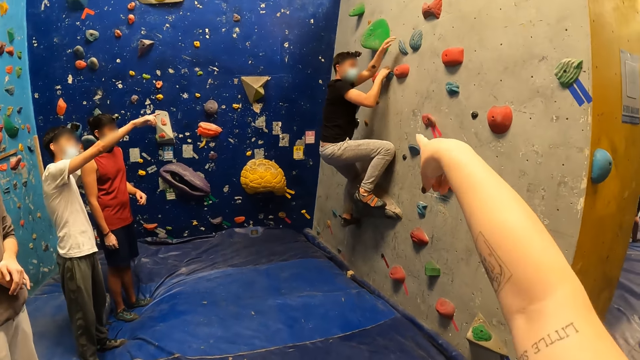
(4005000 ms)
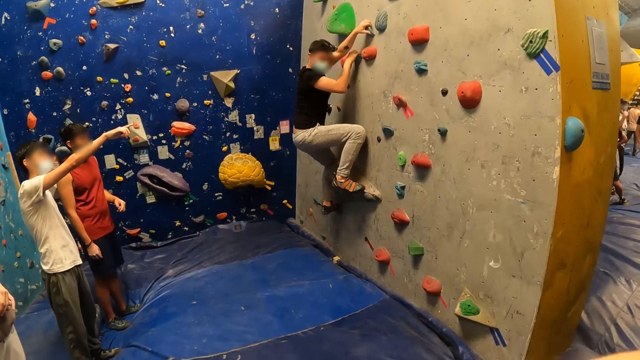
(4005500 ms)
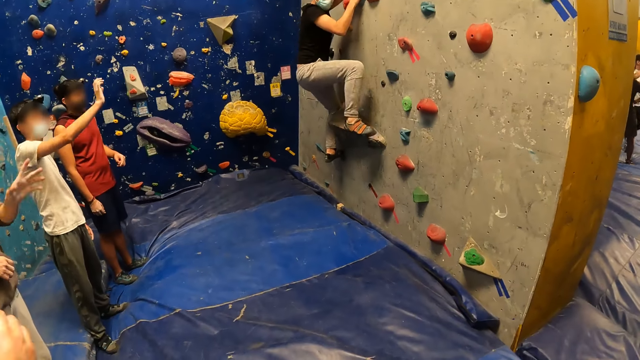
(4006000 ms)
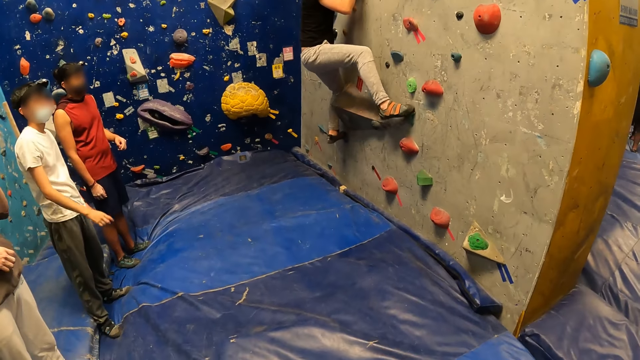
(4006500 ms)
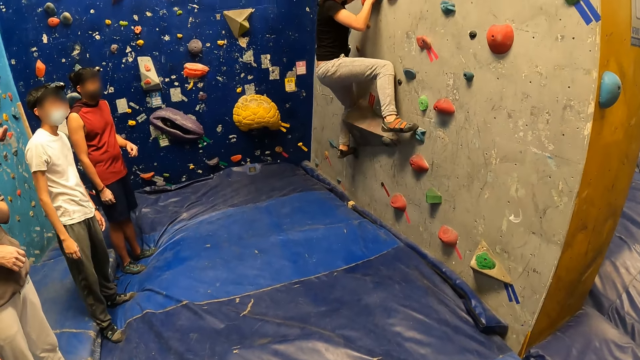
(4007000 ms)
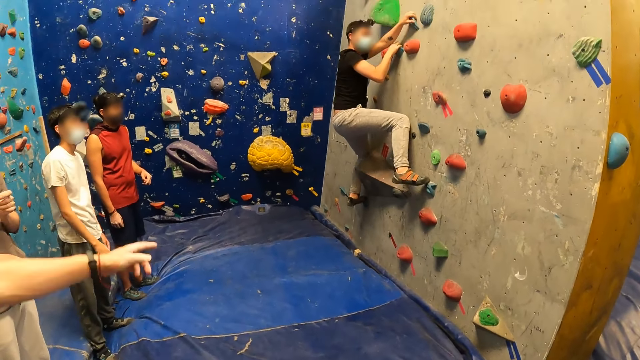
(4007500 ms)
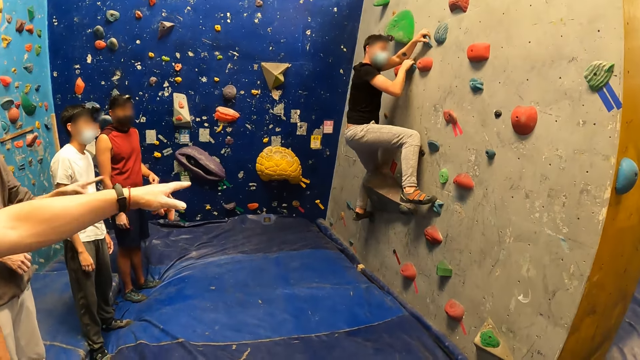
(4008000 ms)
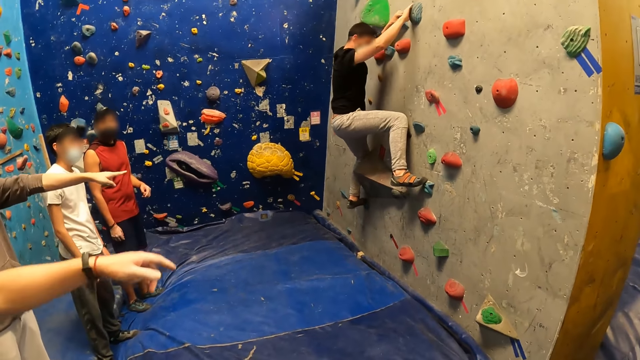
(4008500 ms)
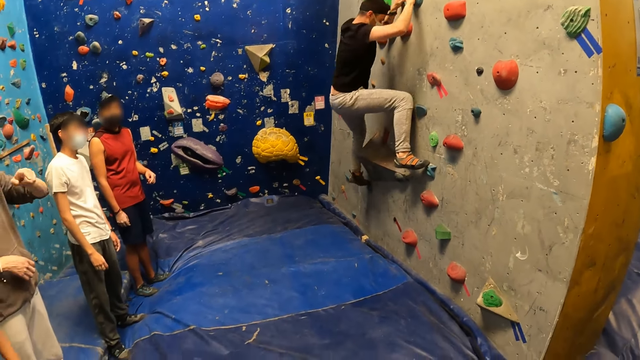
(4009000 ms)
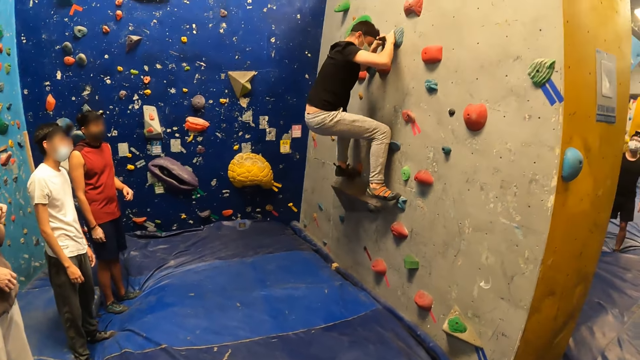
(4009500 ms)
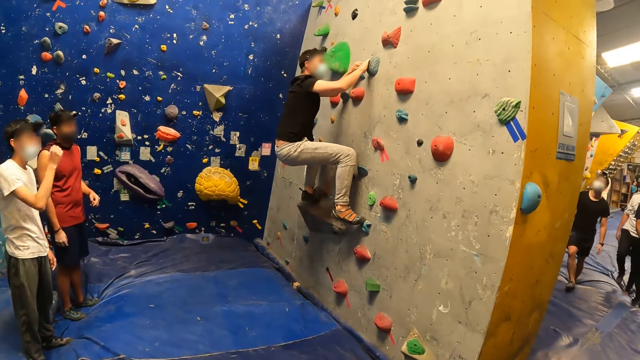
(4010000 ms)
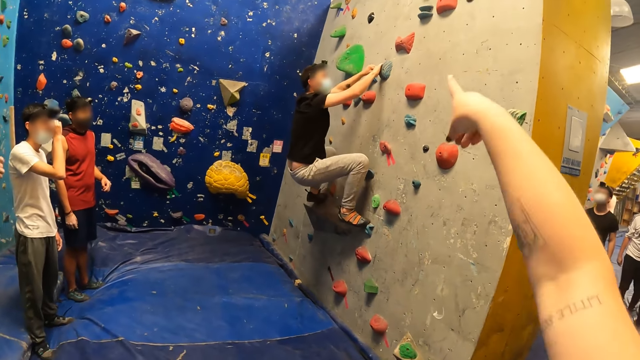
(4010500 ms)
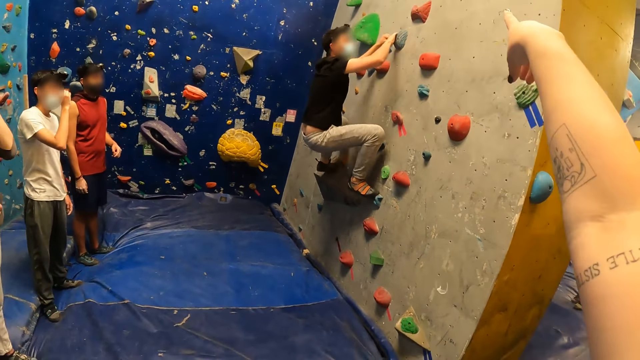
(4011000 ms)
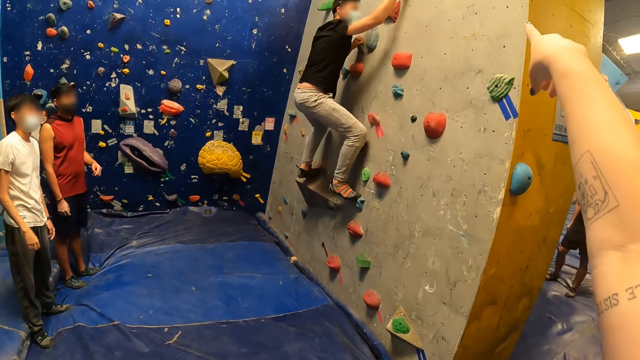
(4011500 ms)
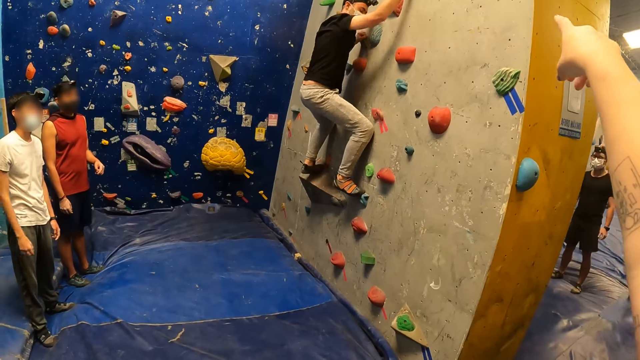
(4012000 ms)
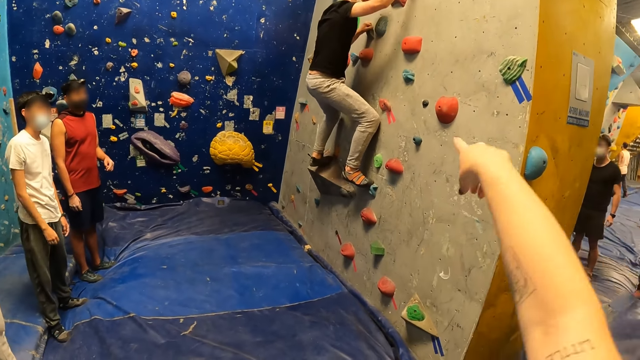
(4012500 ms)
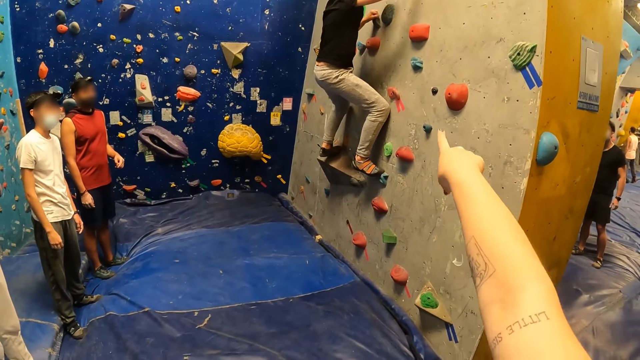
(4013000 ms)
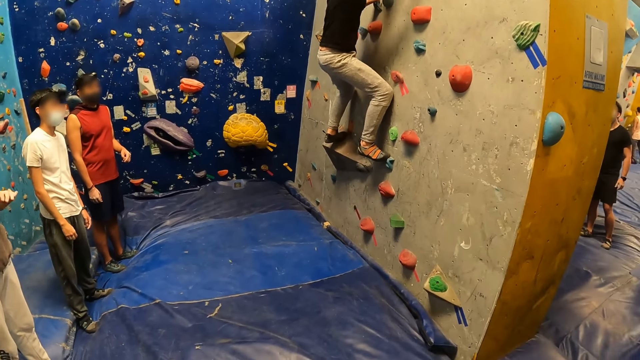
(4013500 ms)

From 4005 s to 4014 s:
The man holds the climbing grip on the wall with his left hand, removes his right leg from the foothold on the wall, and places his right leg on the foothold on the wall. A person interacts with the other person. The man holds the climbing grip on the wall with his right hand, removes his left leg from the foothold on the wall, places his left leg on the foothold on the wall, and removes his right hand from the climbing grip on the wall. Another man holds a climbing grip on the wall with his right hand.

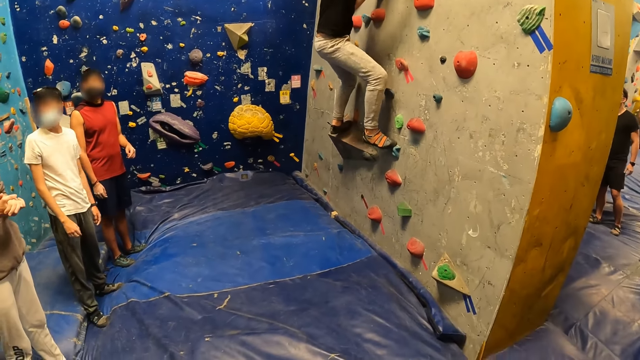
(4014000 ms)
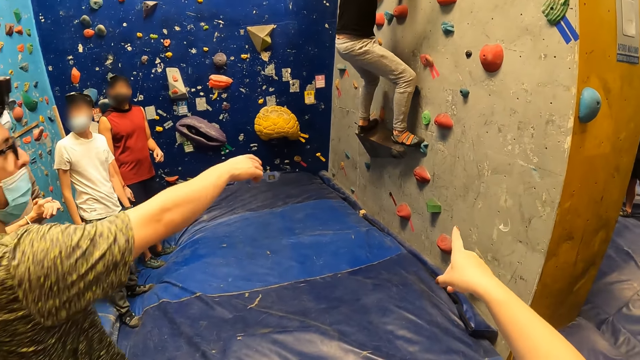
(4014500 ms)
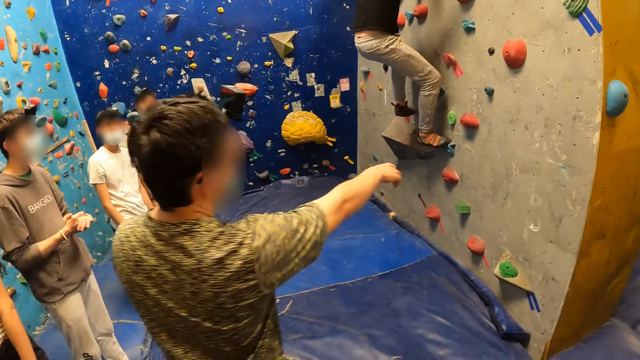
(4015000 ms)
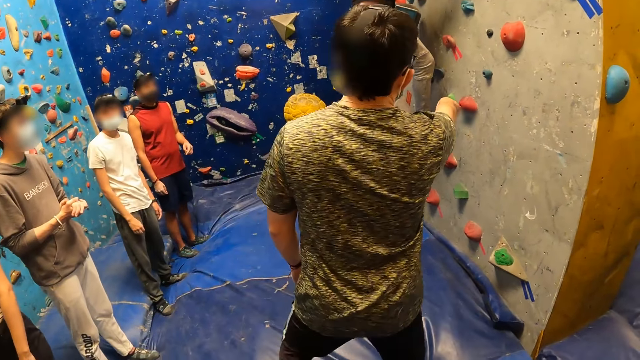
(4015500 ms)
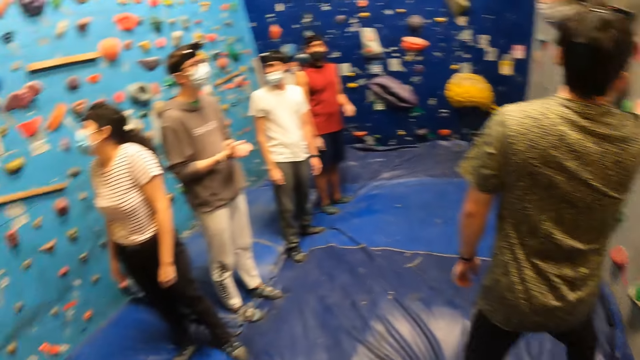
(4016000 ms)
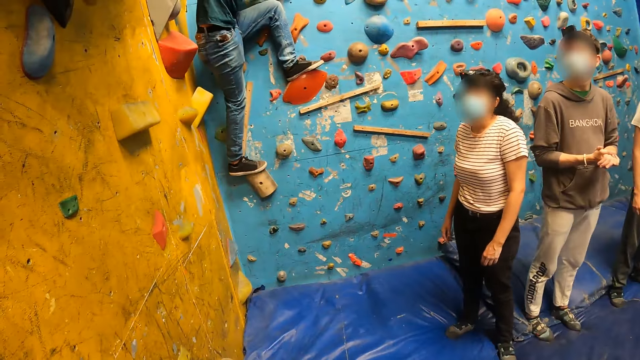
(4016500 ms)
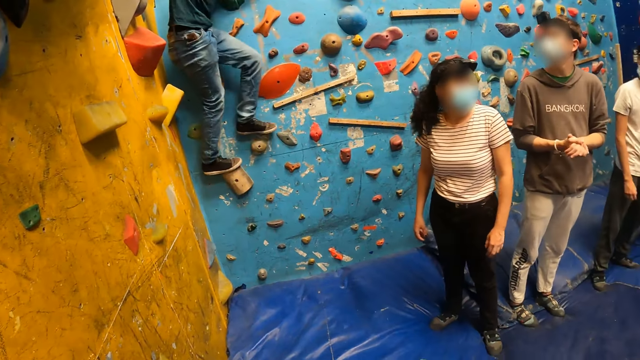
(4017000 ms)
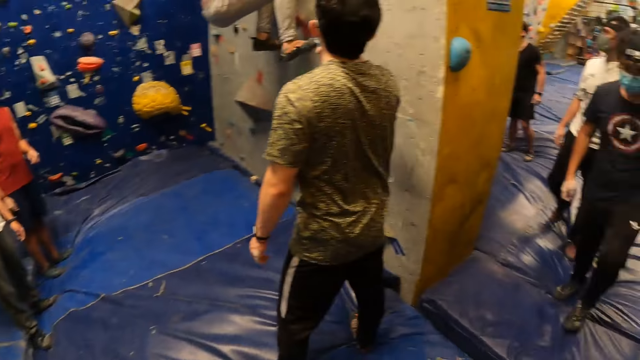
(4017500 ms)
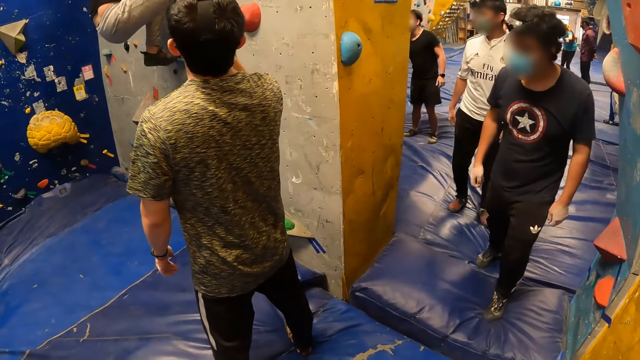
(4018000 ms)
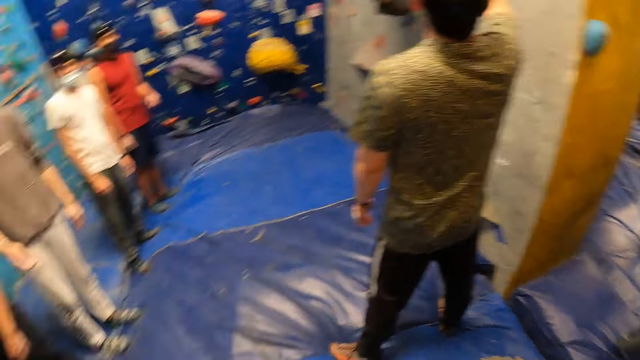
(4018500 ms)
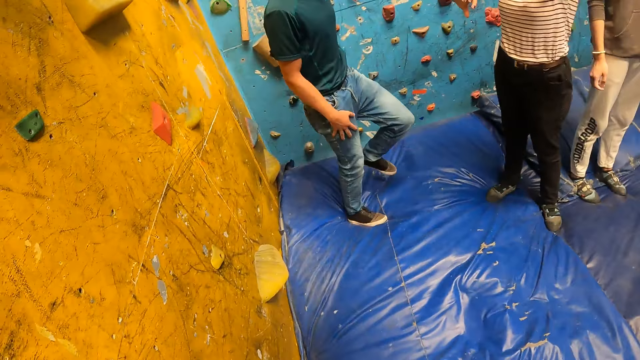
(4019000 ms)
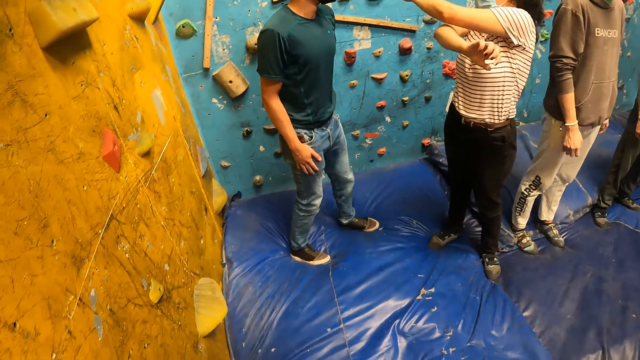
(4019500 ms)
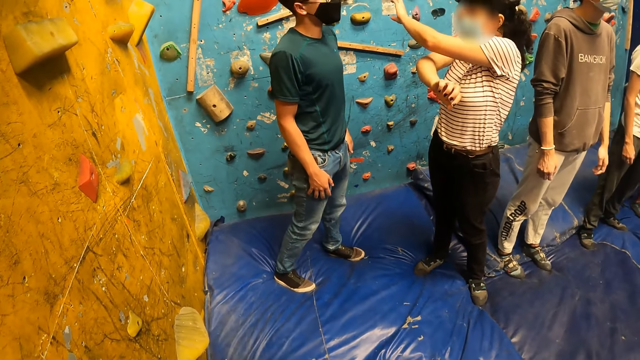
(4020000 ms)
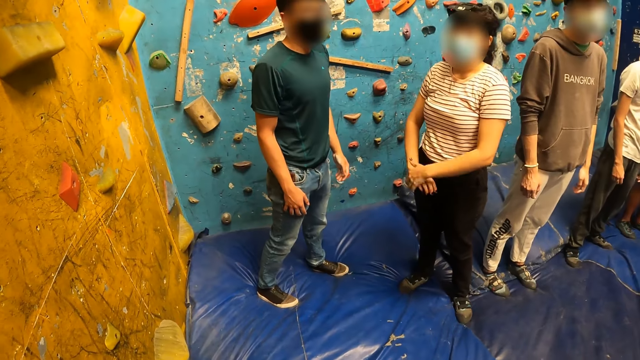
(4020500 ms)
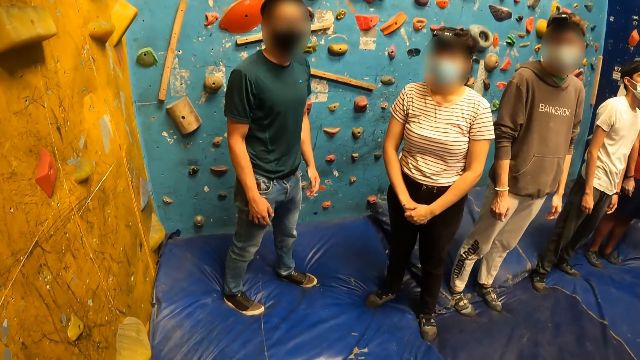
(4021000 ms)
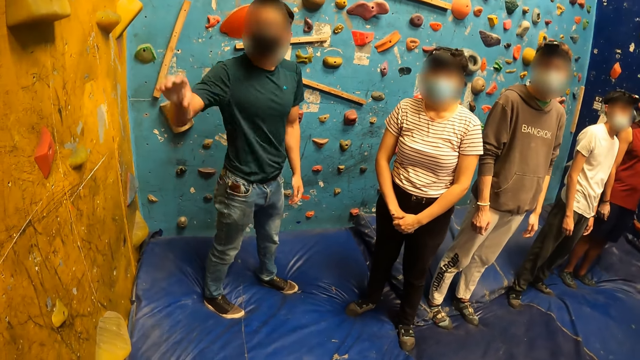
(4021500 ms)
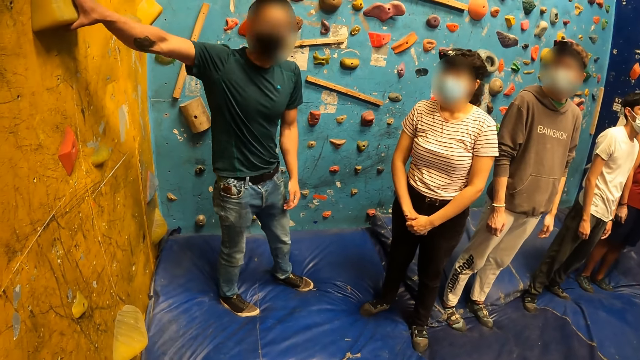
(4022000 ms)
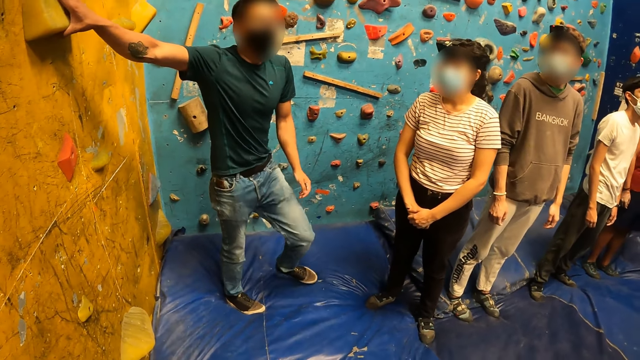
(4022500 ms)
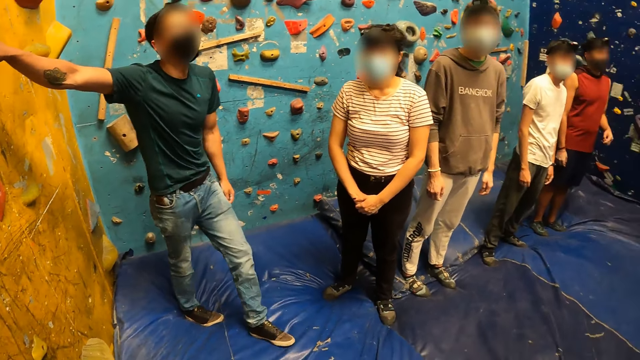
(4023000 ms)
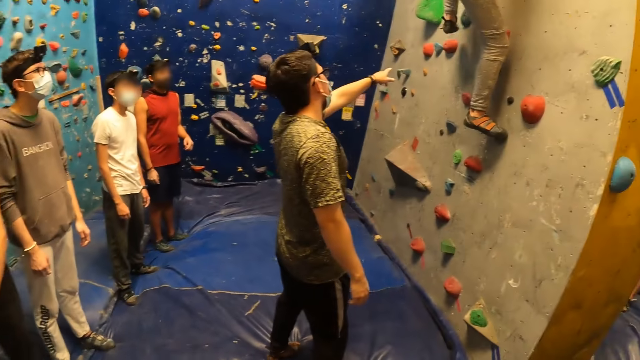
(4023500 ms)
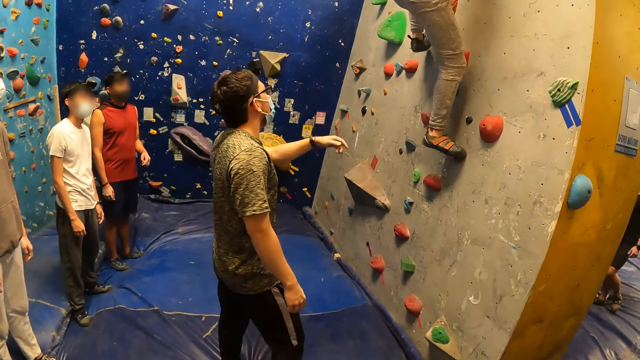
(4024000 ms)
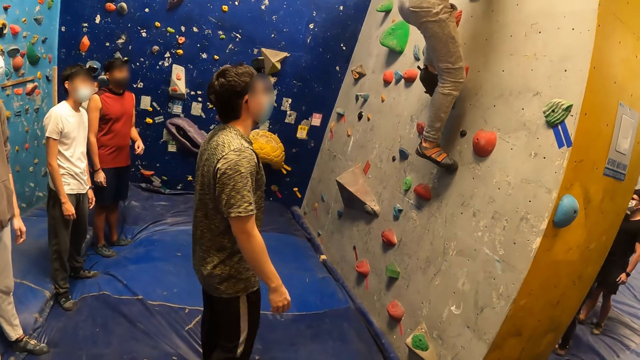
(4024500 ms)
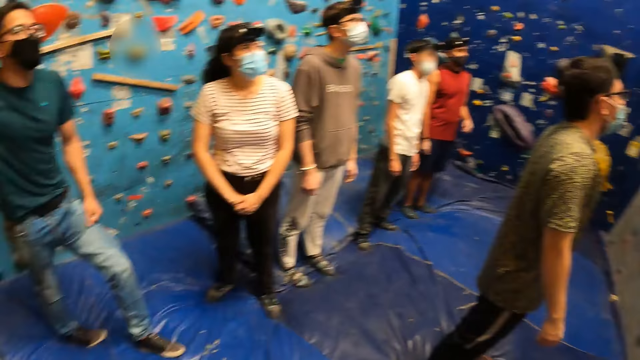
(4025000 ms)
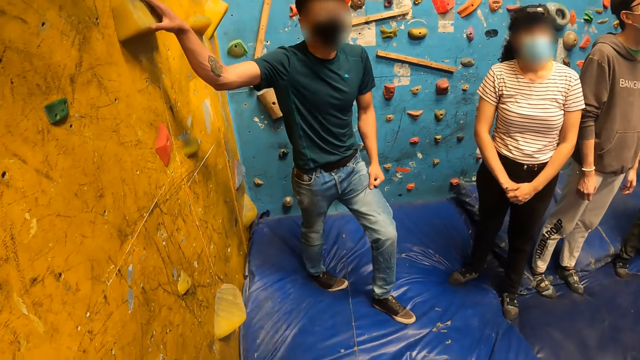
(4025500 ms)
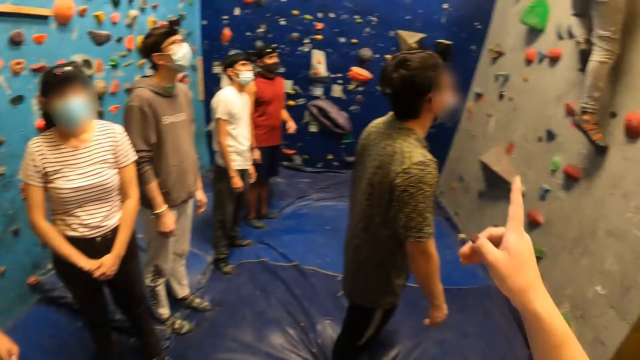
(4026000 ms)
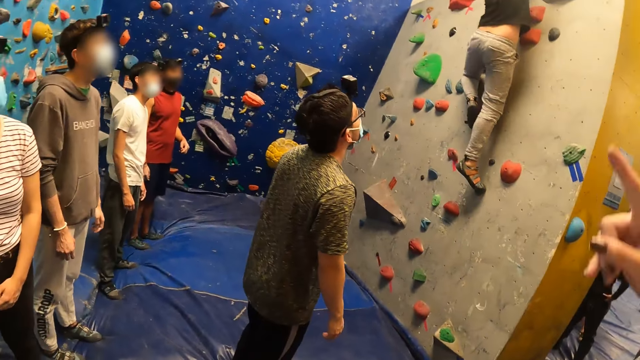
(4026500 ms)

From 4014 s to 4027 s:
The first man removes his left leg from the foothold on the wall. Another man walks towards the wall. A person points at the wall and walks in the room. Another person climbs down the wall. The camera wearer looks round the room. The other man removes his left leg from a foothold on the wall and places his left leg on the foothold on the wall. The second person interacts with a third person. The third person turns. The other man holds a foothold on the wall with his right hand. The second person holds the grip. The first person interacts with another person.
